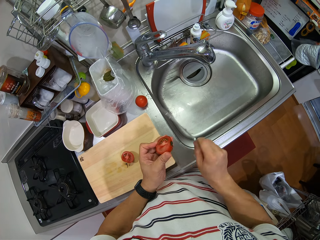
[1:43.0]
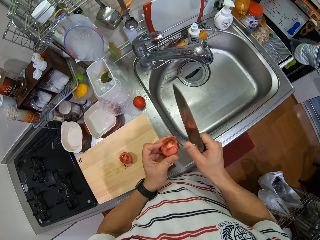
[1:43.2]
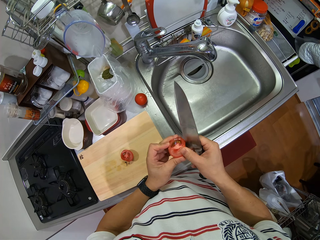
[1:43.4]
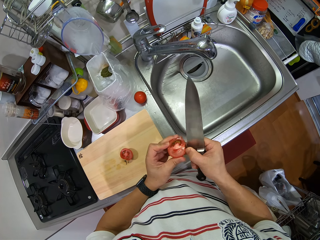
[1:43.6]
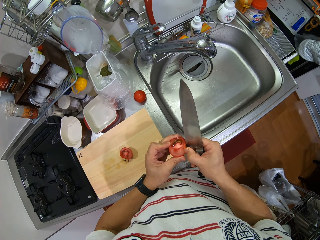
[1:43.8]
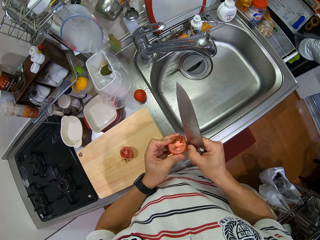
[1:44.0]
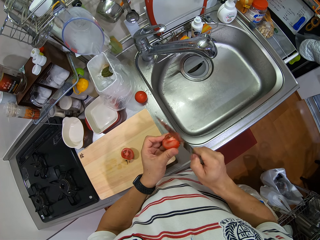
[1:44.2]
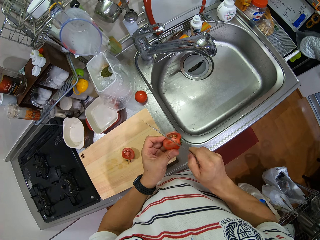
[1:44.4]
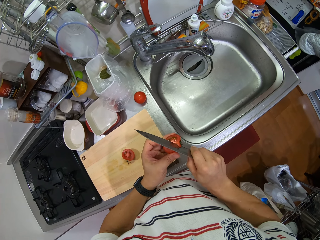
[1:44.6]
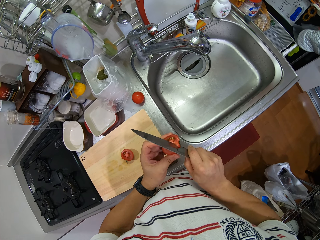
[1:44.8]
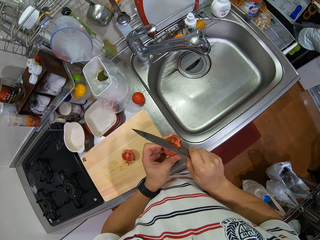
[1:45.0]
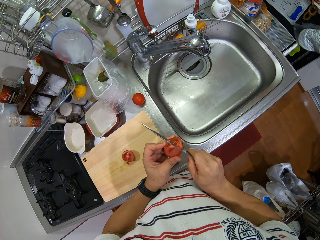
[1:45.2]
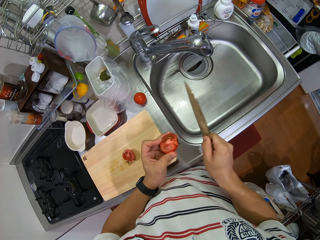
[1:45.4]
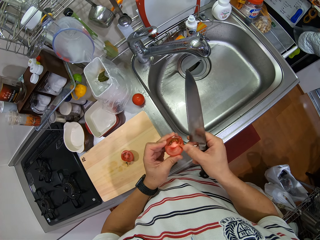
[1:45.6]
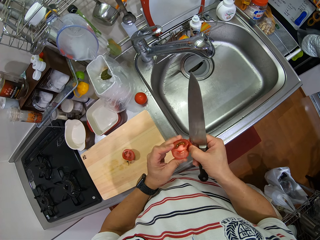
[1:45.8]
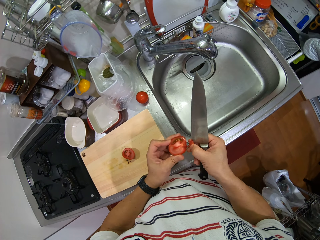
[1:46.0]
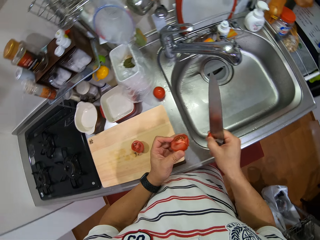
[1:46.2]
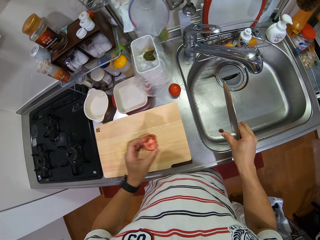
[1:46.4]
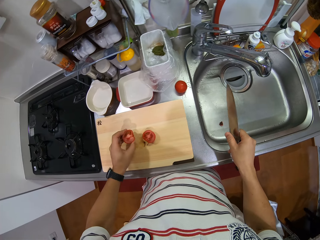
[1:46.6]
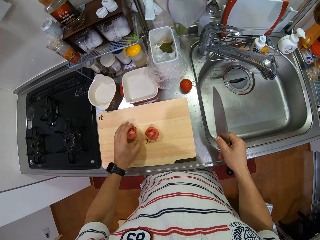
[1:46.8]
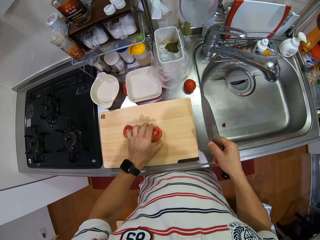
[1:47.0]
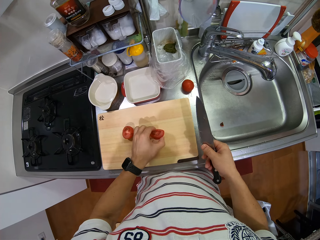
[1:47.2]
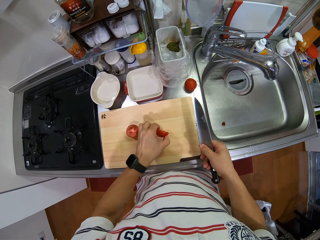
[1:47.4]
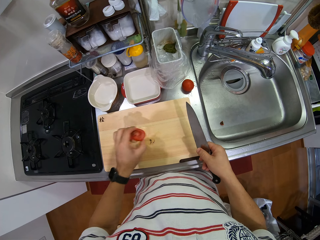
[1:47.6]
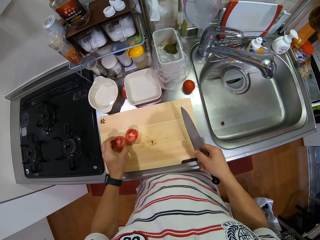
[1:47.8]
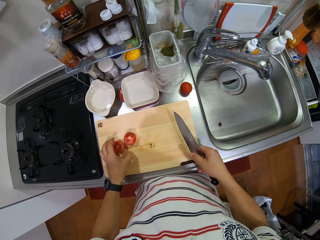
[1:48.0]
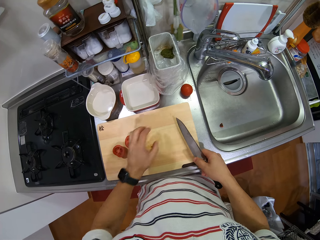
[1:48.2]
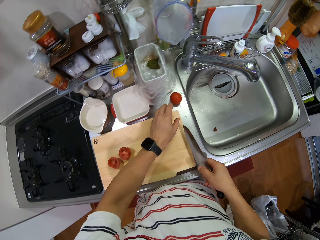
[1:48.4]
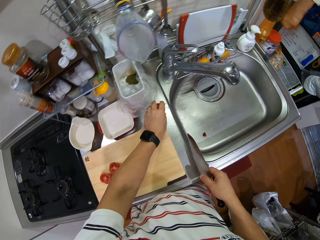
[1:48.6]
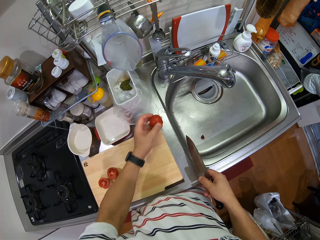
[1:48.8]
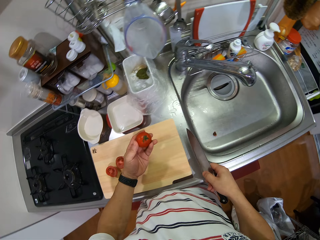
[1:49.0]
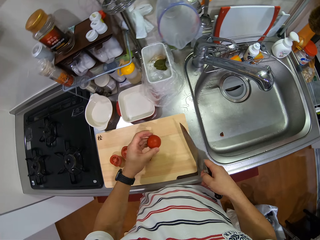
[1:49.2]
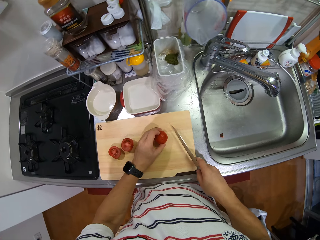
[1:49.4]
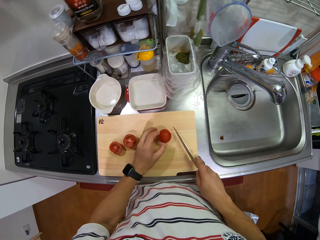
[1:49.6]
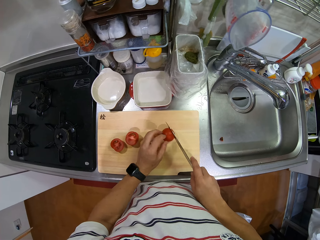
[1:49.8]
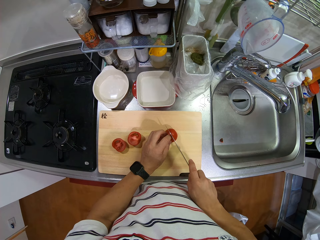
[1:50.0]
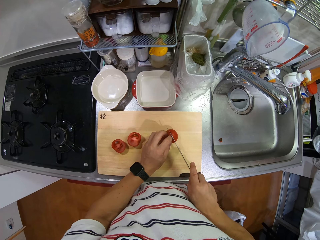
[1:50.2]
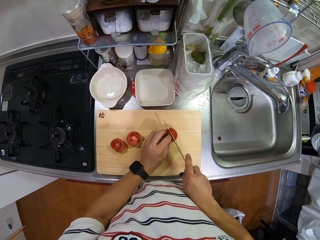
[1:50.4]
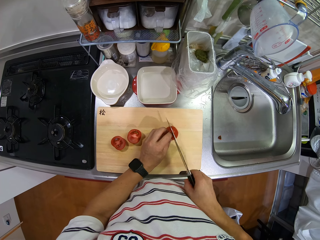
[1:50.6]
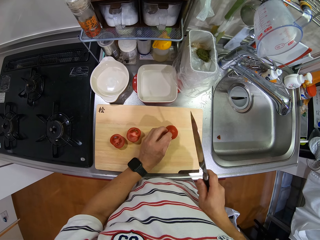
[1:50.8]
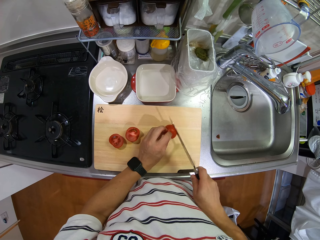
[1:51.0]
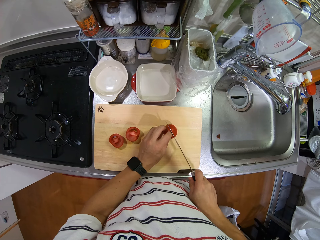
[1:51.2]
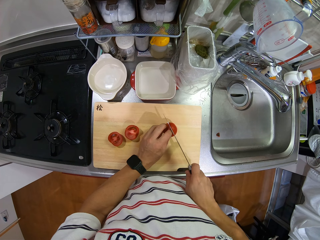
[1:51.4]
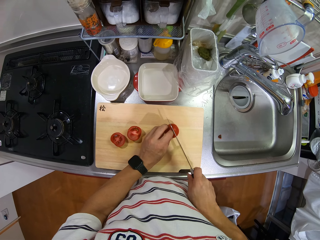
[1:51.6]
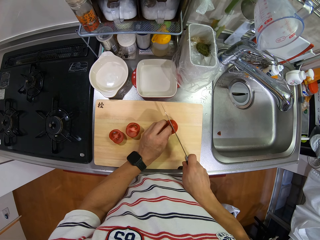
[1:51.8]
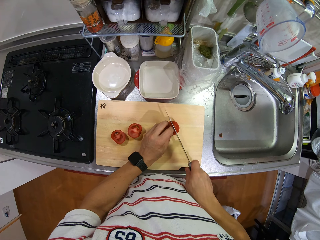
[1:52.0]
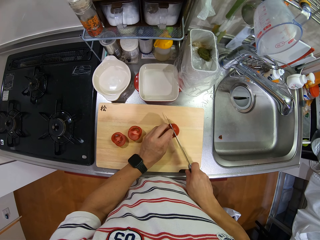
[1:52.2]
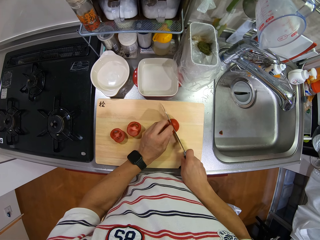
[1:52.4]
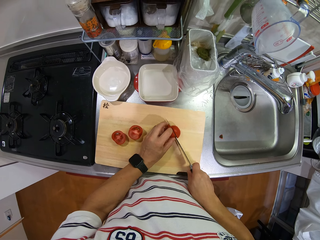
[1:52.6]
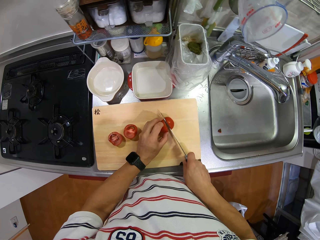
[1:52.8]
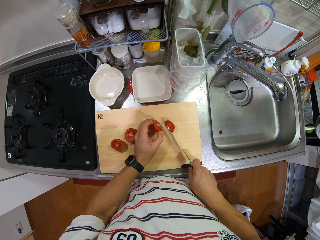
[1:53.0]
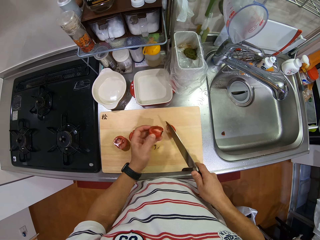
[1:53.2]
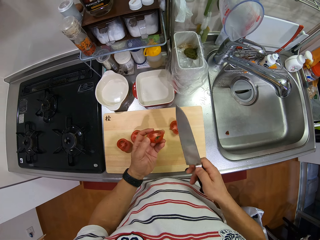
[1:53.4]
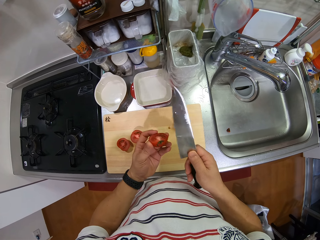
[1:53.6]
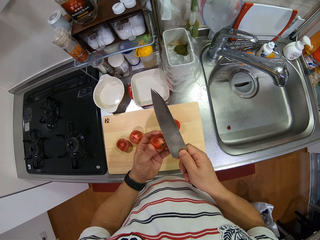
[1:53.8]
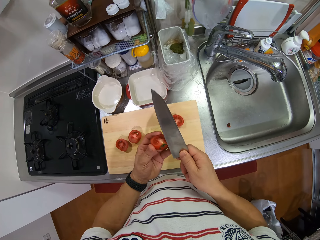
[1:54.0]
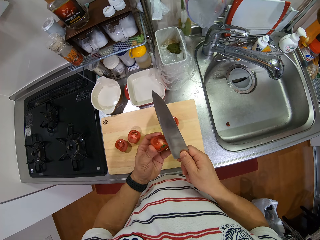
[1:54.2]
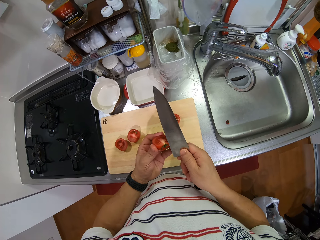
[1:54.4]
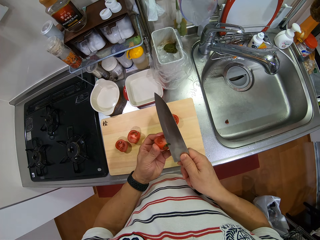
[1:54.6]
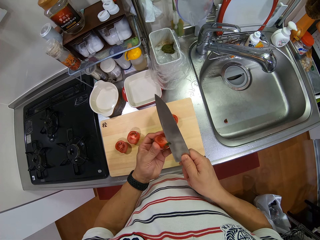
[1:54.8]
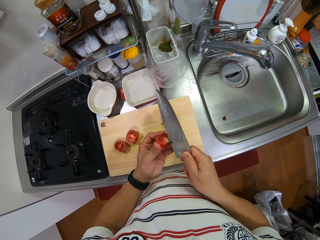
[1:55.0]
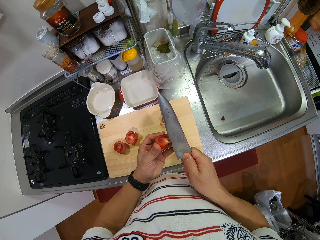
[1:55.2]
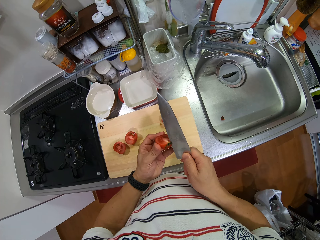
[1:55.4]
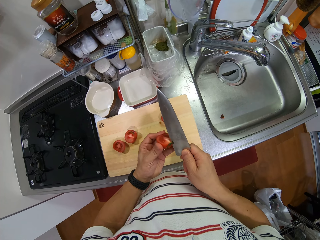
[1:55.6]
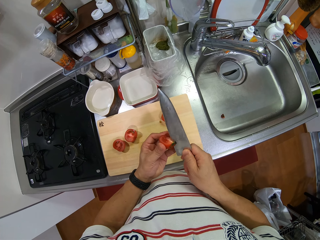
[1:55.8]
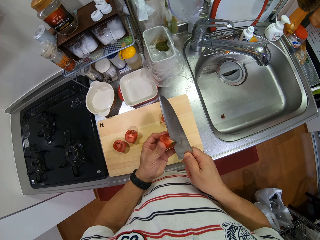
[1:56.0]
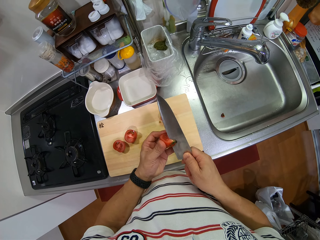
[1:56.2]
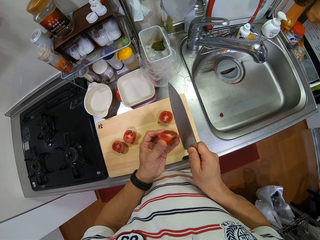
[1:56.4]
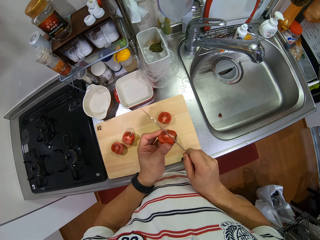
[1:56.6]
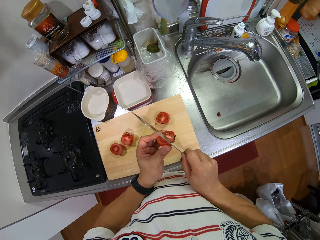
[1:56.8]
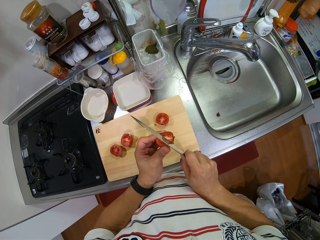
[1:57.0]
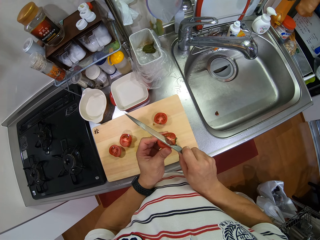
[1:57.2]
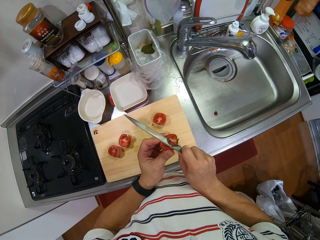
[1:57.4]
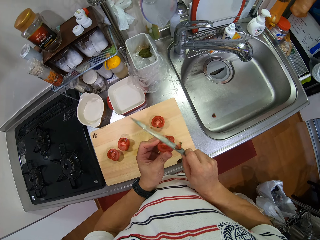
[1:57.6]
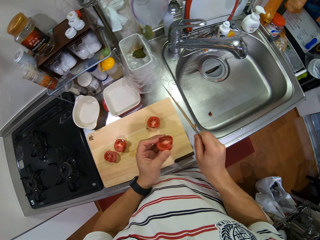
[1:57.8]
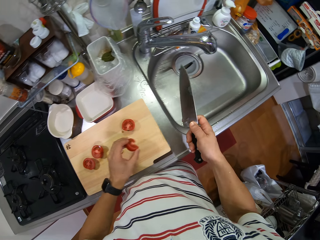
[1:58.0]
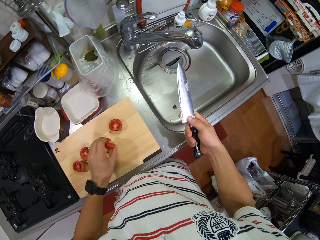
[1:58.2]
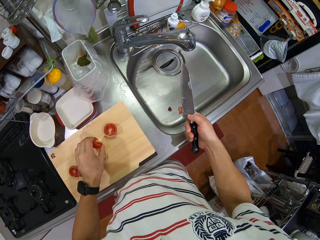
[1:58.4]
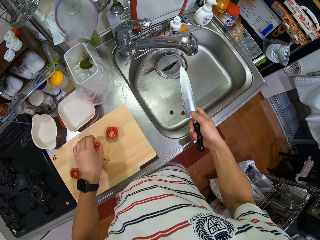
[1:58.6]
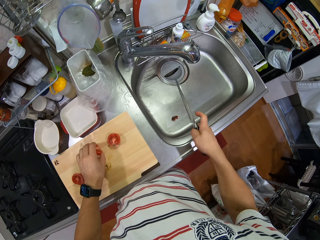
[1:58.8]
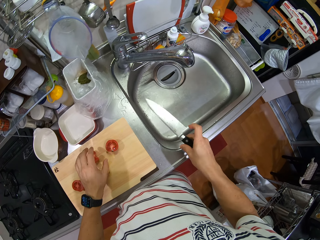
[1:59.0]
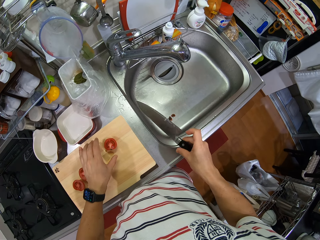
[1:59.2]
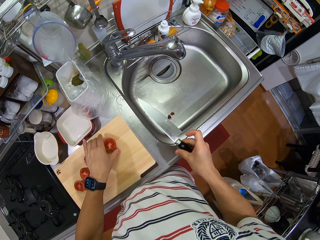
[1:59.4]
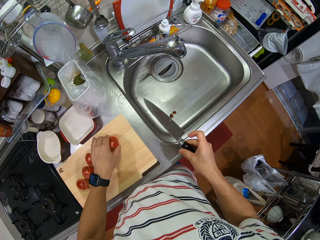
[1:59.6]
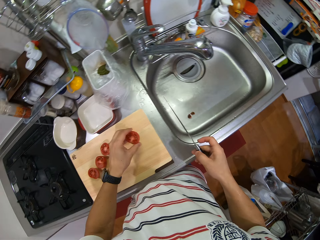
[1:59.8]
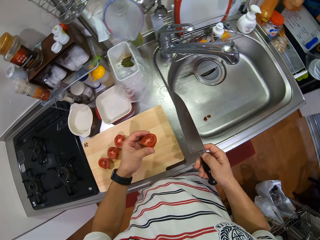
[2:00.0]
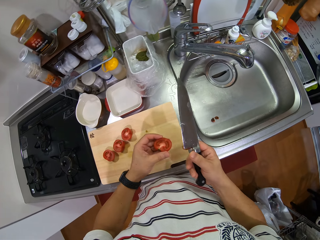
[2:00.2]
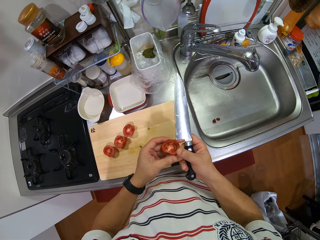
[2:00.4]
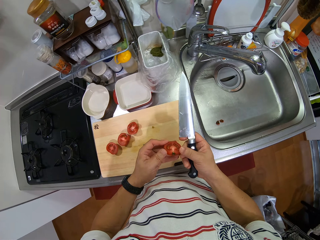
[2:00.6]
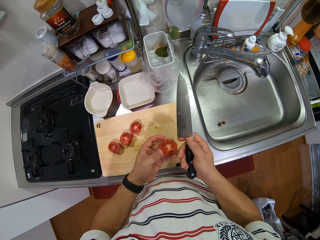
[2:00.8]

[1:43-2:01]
The camera wearer removes the tomato sepals. They throw the tomato sepals in the sink. They put the piece of tomato on the chopping board. They take the other cut piece of the tomato. They move the tomato on the chopping board. They put the tomato on the chopping board. They take another tomato on the kitchen counter. They put the tomato well on the chopping board. They hold the tomato well. They cut the tomato. They hold a piece of the cut tomato. They cut a sepal from the tomato. They remove the tomato sepal. They throw the sepals in the sink. They put the cut tomato on the chopping board. They take another cut tomato piece.

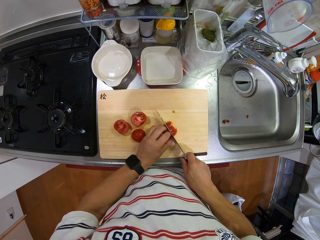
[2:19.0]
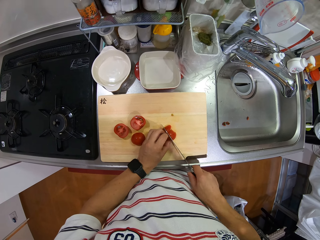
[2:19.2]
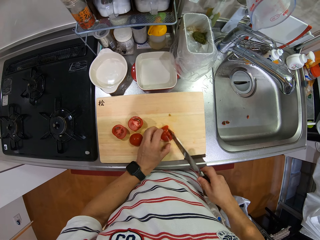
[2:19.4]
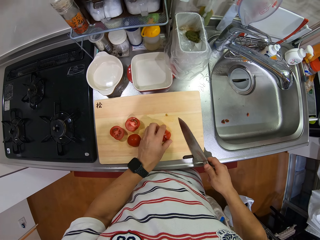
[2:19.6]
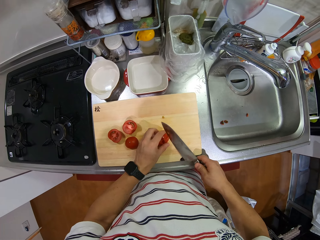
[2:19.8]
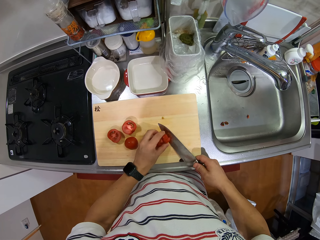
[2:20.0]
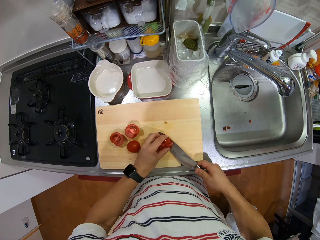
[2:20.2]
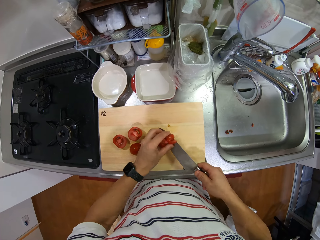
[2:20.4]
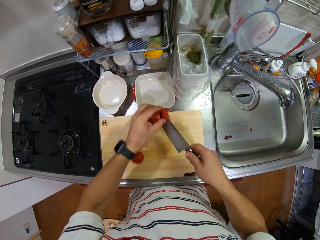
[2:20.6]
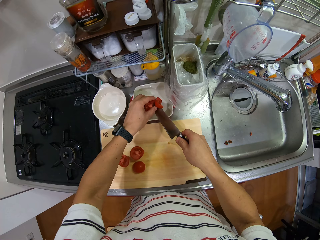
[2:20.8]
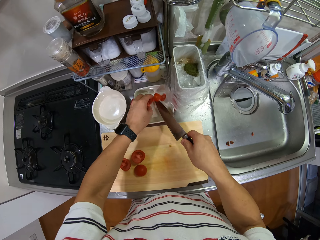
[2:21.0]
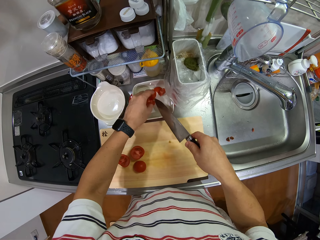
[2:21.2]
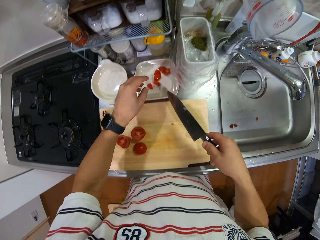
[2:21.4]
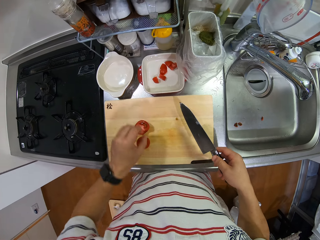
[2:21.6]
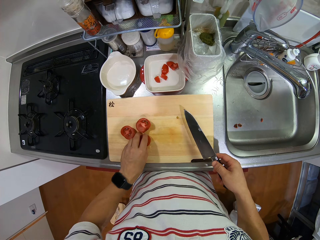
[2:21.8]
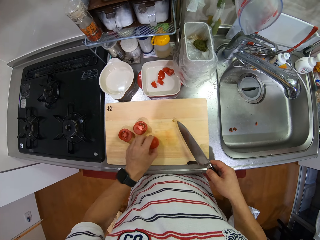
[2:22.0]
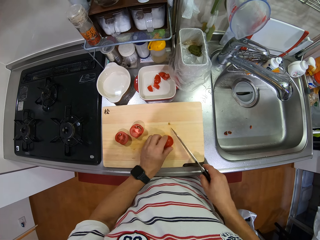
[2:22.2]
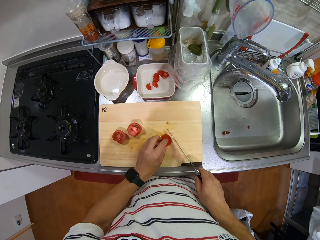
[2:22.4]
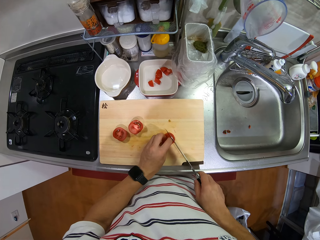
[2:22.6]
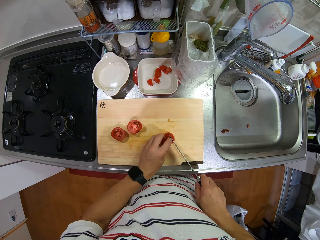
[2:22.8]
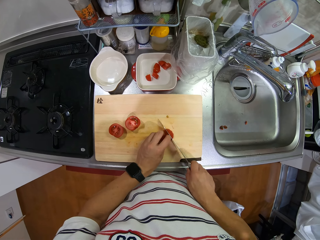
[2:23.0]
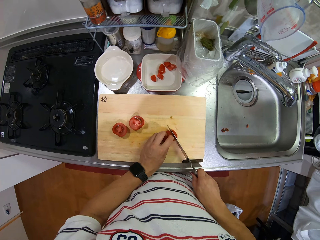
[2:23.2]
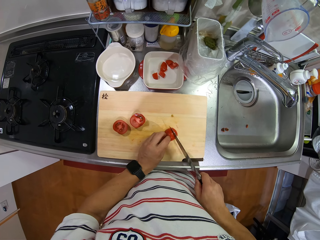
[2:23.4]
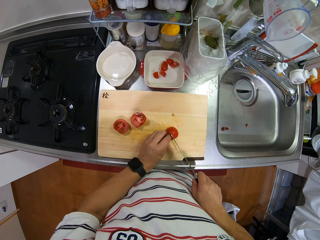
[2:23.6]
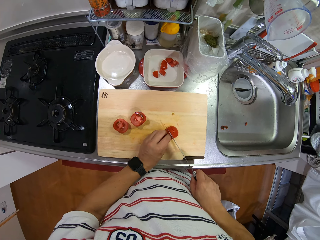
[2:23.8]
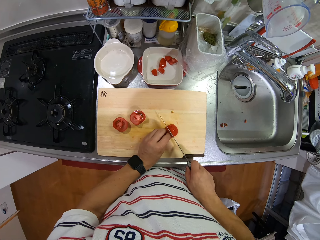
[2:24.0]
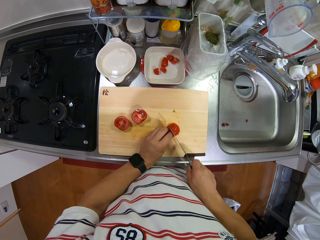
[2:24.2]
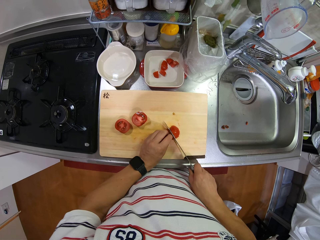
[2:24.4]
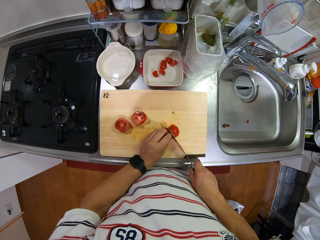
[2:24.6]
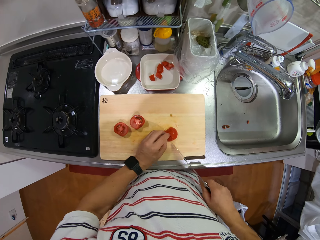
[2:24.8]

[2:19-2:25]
The camera wearer scoops the tomato pieces. They put the tomato pieces in the bowl. They take another tomato. They chop the tomato.
